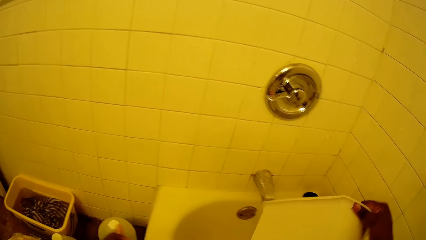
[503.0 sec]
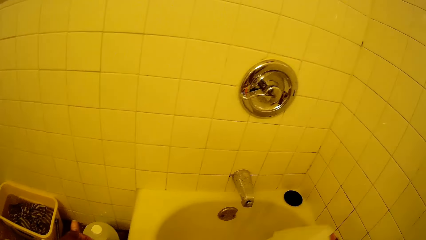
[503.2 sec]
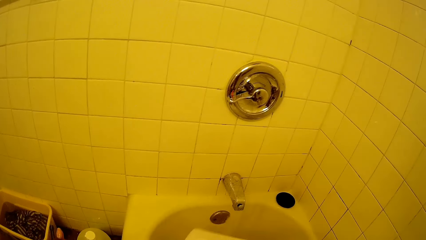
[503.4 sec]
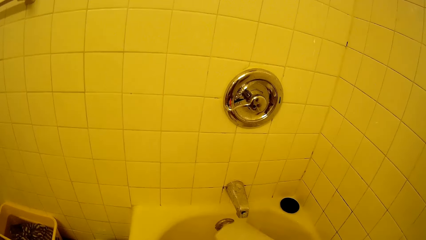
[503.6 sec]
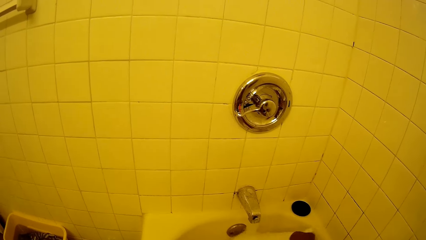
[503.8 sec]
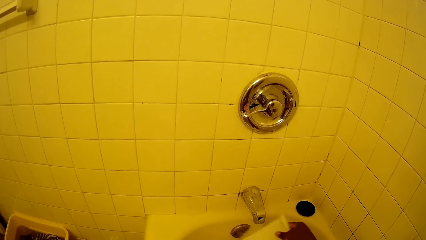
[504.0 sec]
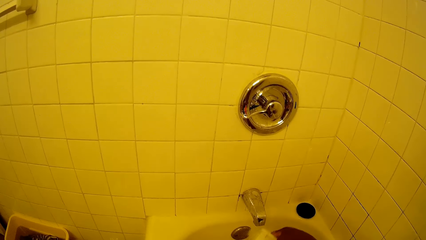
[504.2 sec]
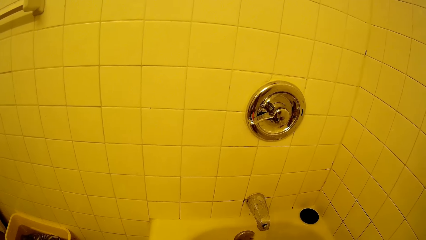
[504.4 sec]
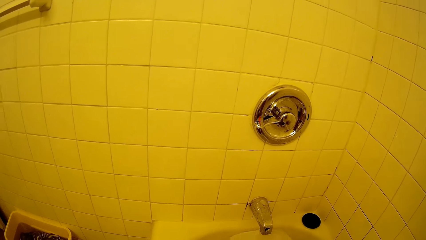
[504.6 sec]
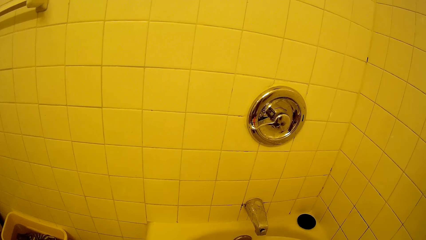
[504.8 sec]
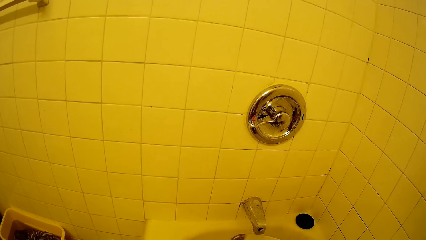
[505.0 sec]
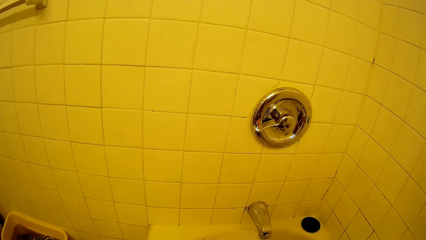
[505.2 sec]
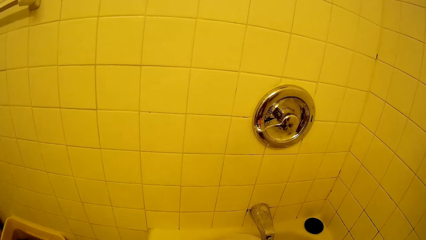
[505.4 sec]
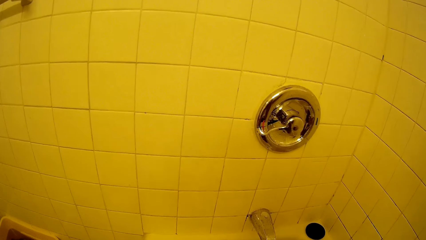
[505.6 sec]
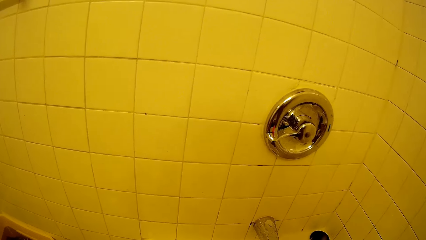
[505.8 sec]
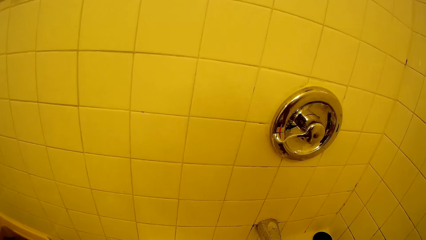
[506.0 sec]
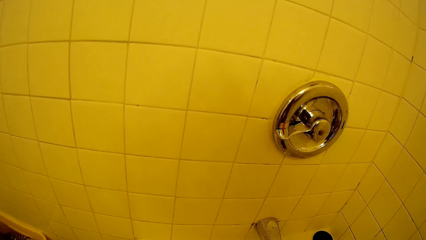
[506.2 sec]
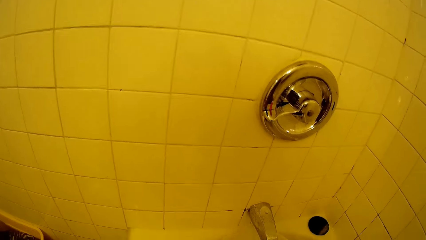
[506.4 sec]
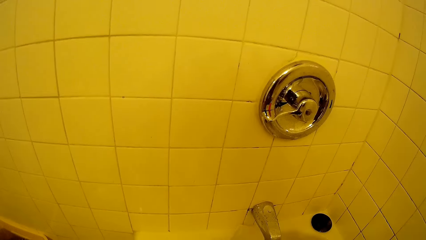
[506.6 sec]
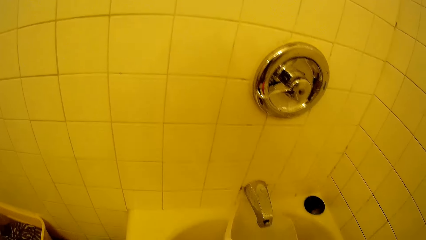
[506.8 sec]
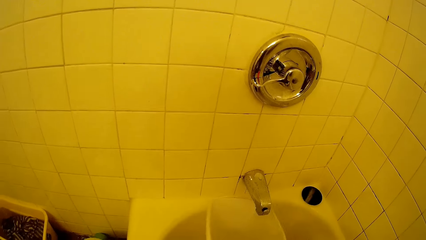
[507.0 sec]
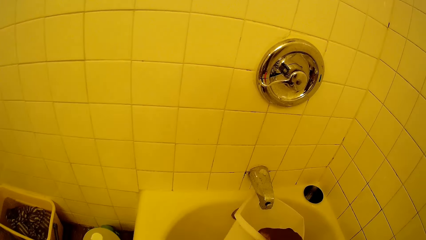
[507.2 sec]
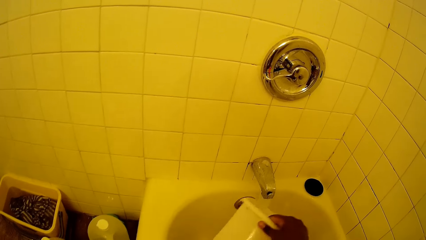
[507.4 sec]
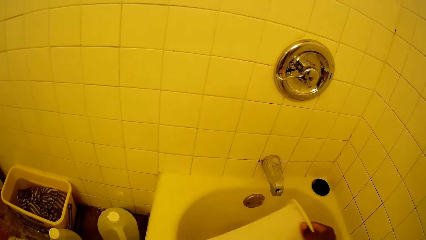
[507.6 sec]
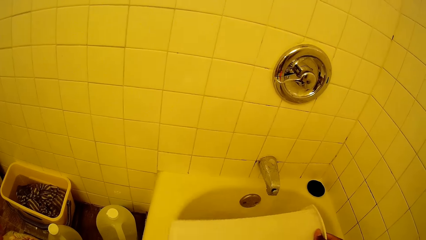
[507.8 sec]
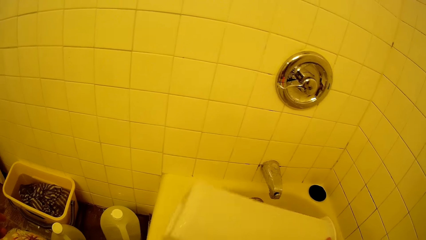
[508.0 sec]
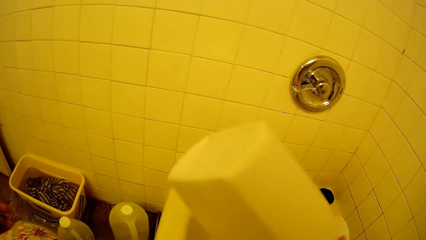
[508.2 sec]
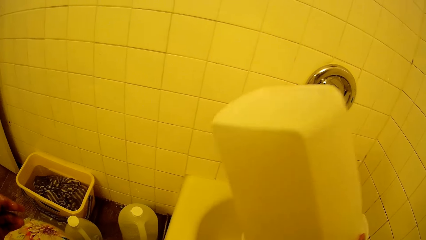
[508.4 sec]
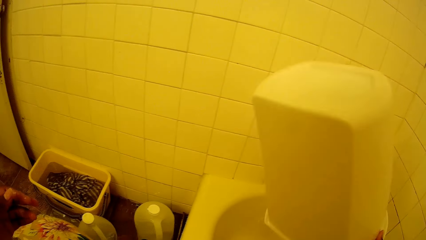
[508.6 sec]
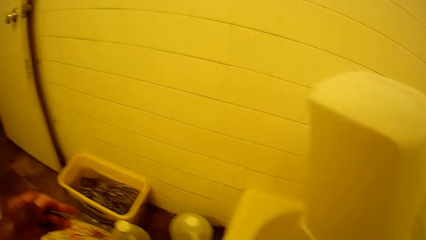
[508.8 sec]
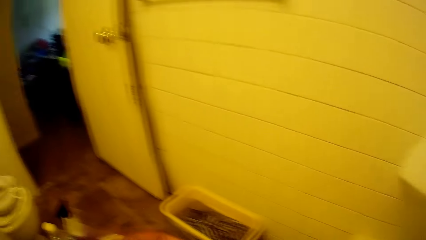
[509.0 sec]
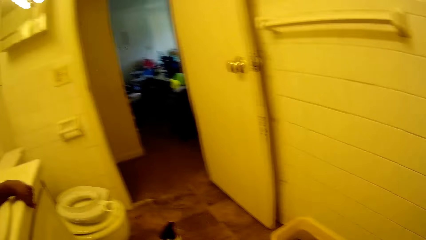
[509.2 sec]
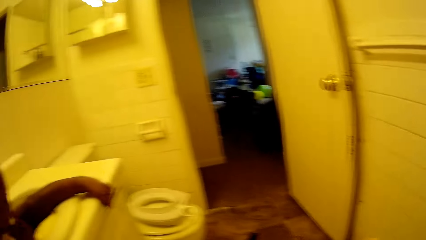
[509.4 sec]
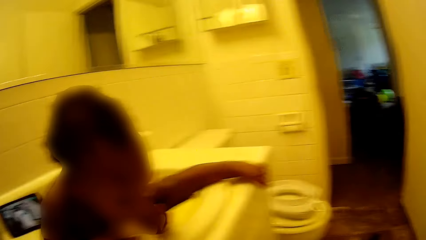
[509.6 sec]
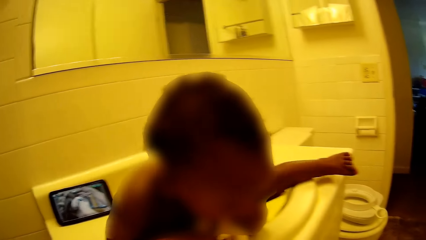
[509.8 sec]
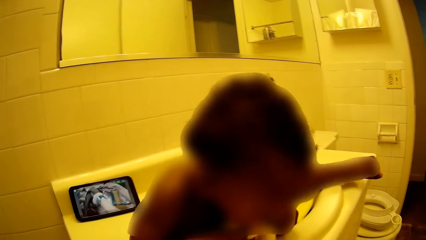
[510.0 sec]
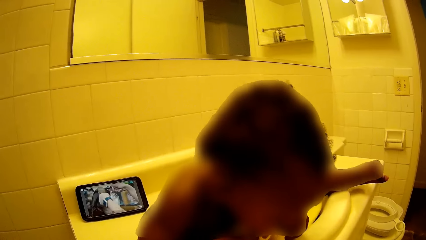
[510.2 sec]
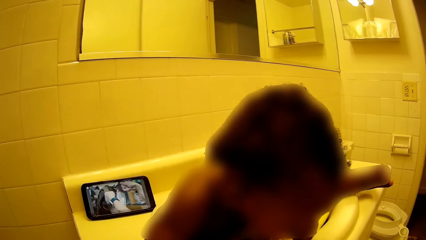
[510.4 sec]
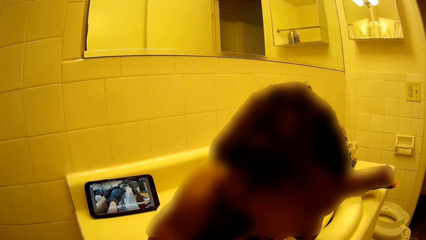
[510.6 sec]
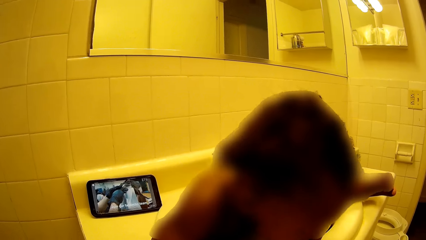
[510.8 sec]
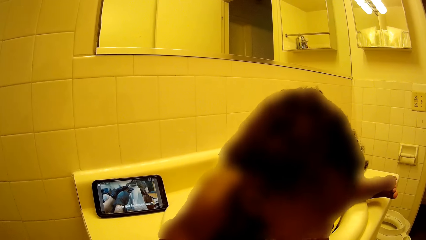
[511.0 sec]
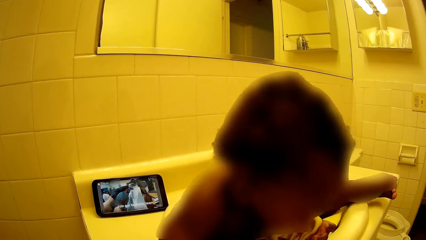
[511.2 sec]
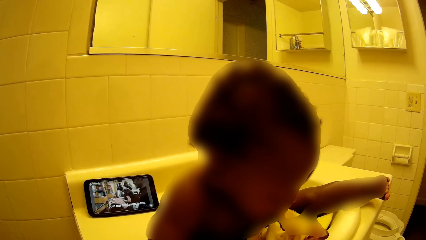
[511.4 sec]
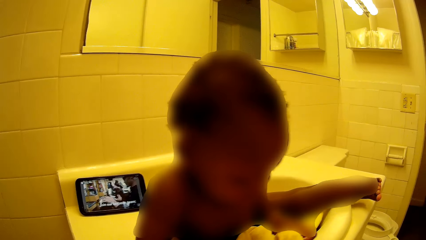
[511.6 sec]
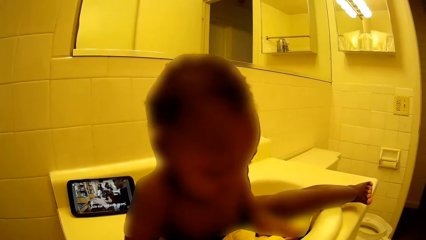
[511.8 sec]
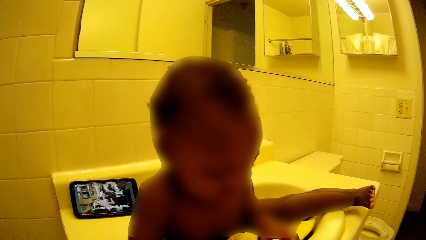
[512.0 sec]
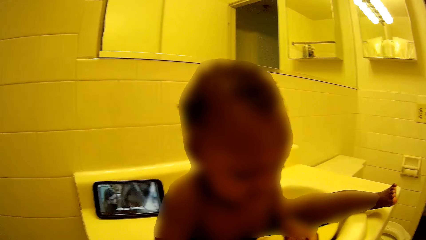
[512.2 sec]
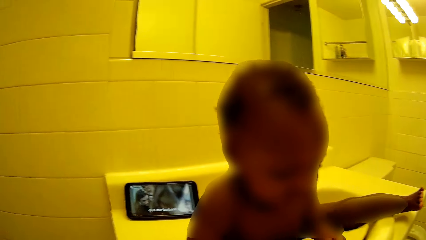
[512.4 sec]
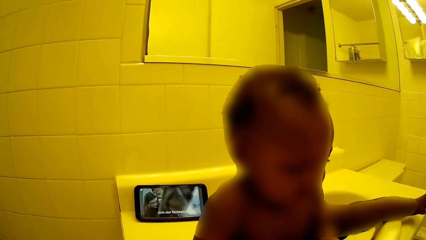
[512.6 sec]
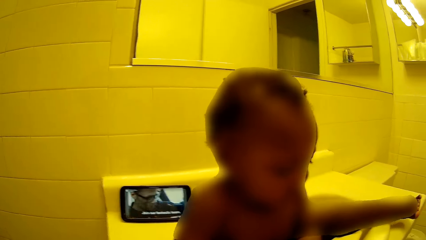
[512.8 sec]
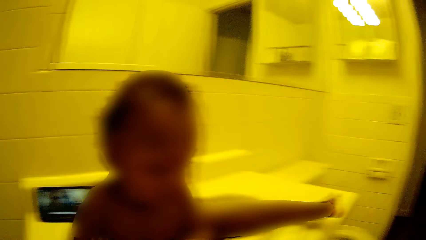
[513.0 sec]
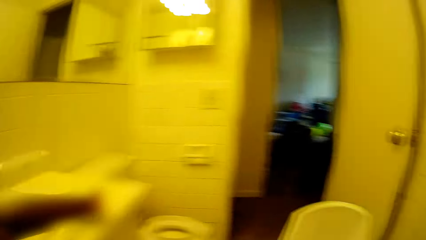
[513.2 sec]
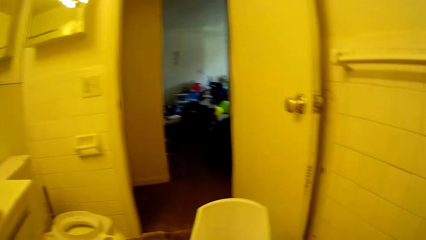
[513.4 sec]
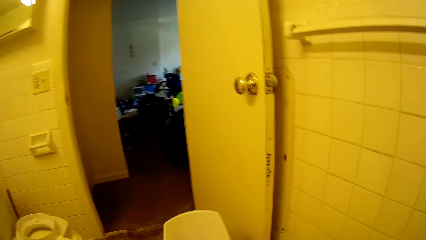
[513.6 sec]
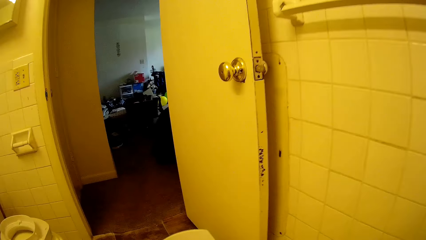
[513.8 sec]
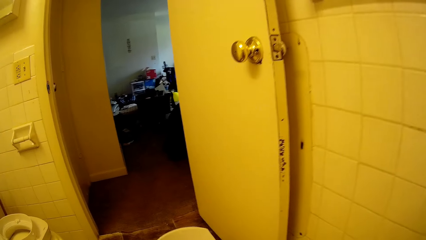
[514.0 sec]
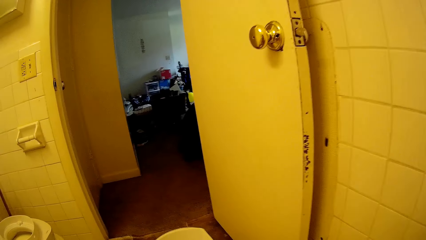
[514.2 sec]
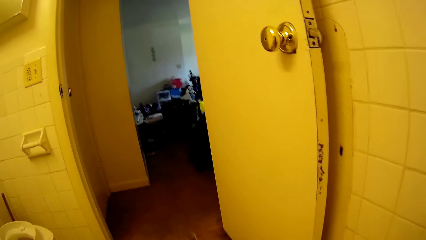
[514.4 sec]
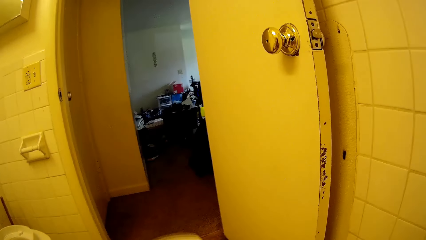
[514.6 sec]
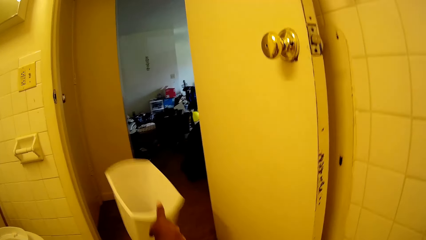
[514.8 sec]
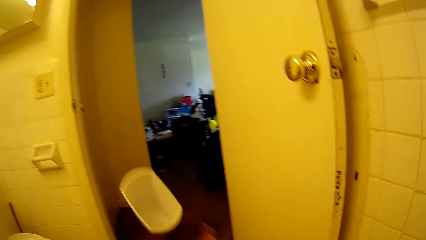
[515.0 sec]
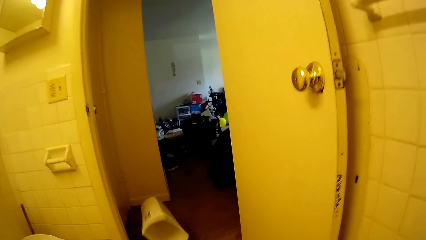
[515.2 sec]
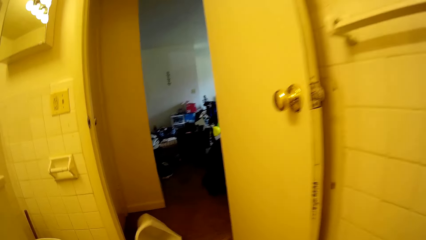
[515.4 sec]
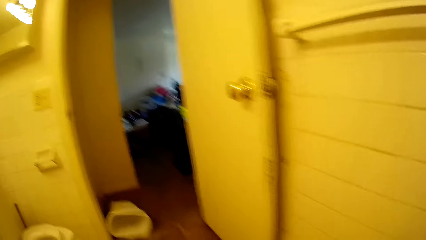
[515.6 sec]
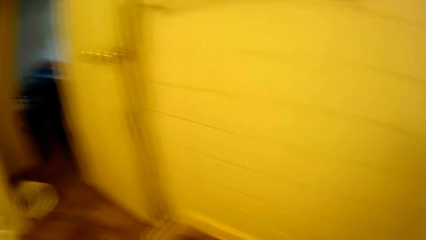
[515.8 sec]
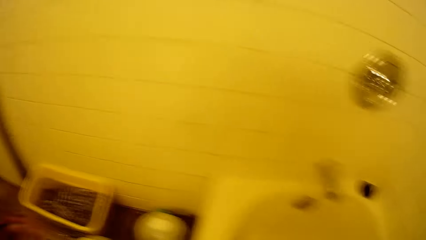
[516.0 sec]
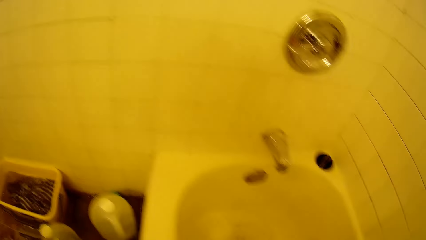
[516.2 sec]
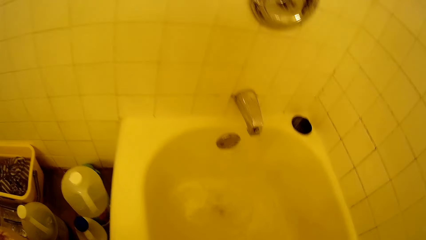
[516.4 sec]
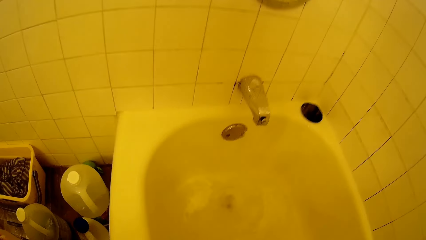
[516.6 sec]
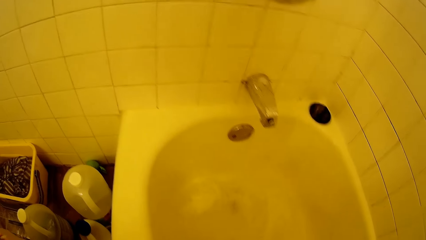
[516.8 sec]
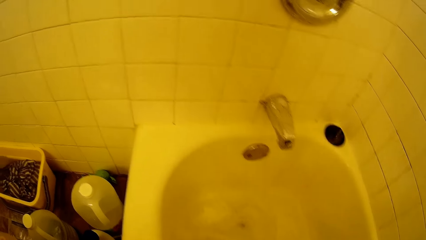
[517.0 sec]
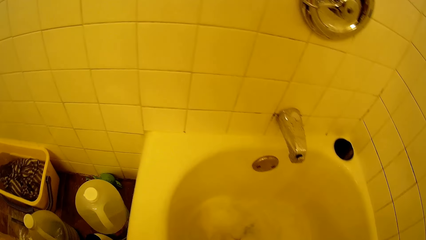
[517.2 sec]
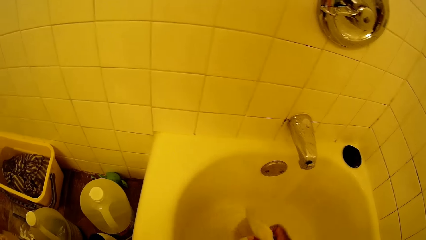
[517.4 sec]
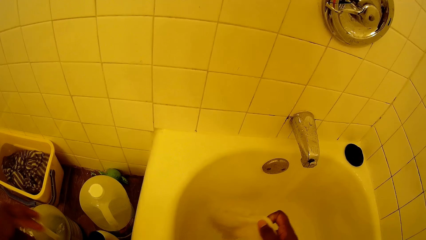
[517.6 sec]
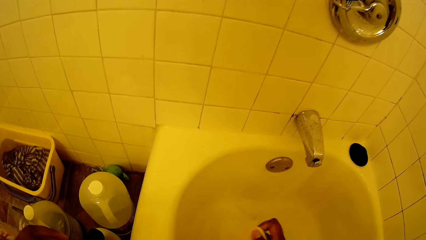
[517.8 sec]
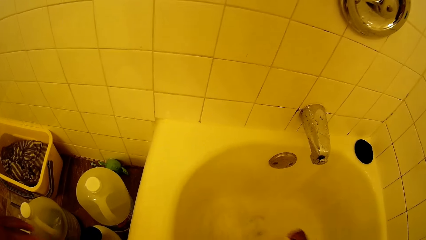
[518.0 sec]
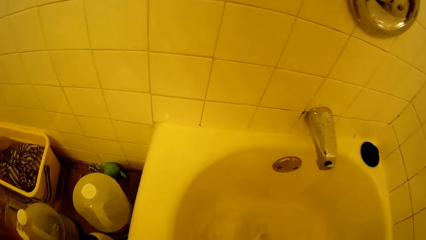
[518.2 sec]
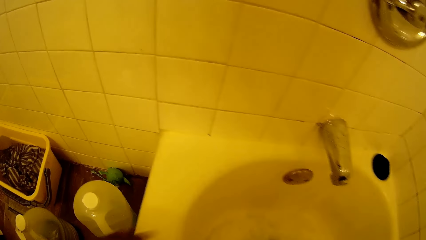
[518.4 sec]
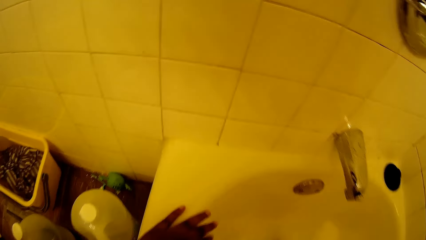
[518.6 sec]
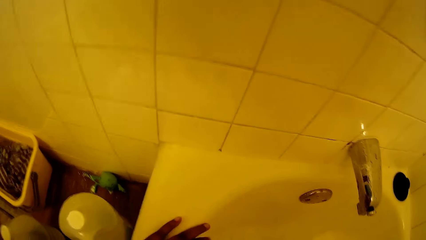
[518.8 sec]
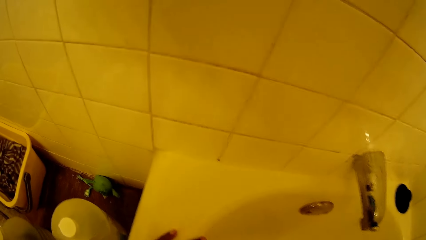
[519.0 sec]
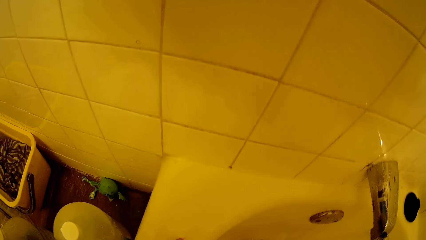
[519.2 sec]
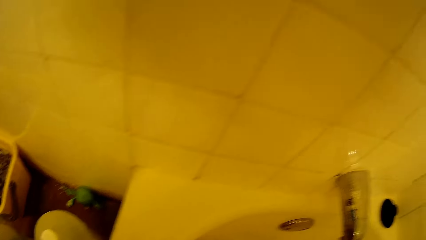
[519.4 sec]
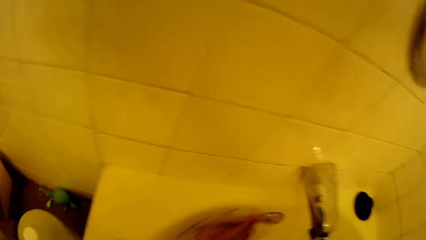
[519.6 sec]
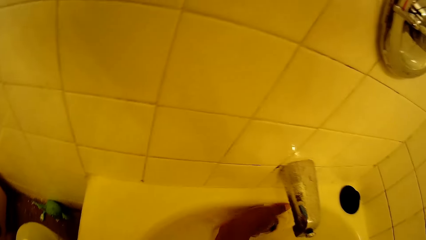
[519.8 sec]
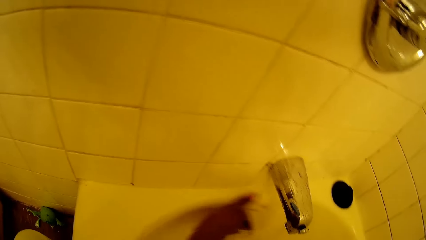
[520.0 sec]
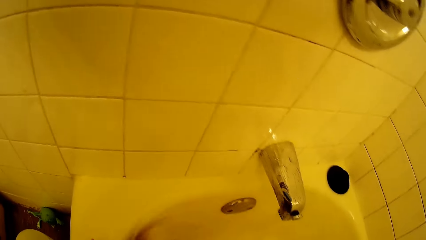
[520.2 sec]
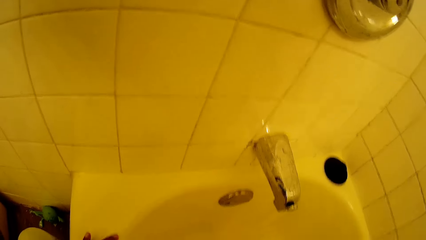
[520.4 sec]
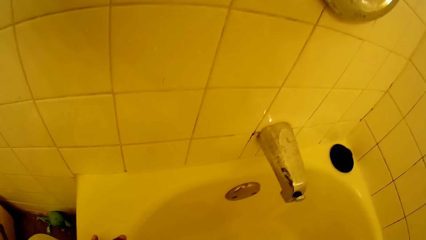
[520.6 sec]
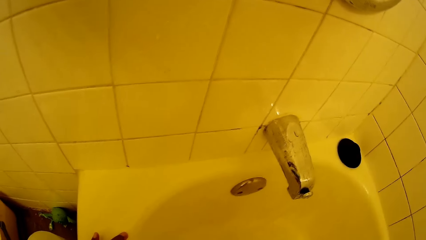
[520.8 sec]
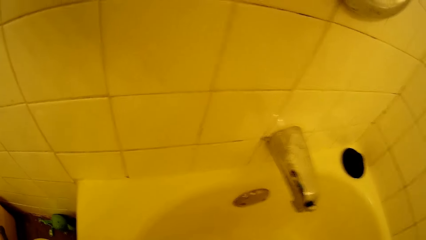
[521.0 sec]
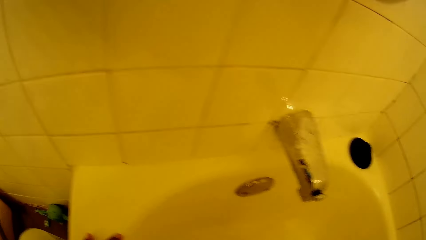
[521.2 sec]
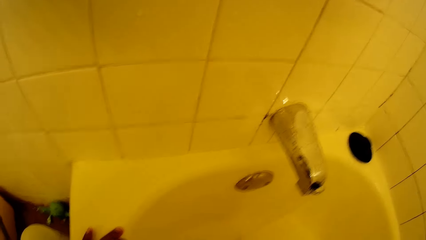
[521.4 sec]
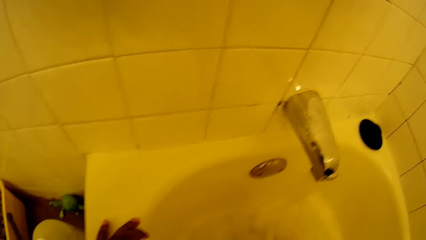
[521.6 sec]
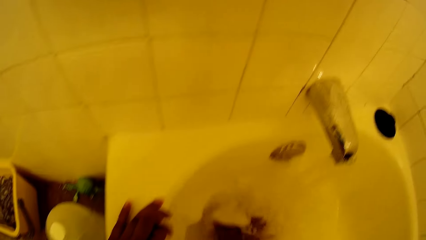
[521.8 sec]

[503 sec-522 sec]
The camera wearer holds the bucket with both hands. She rinses the bucket under the tap in the bath tub with her right hand. She cleans the bottle. She pours the water. She throws the bucket on the floor outside the bathroom with her right hand. She washes the bath tub with the clothing material in her right hand.
